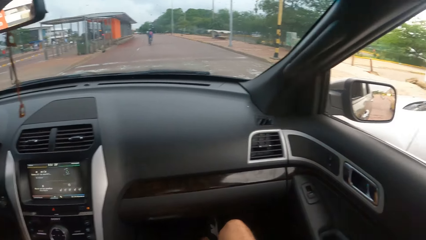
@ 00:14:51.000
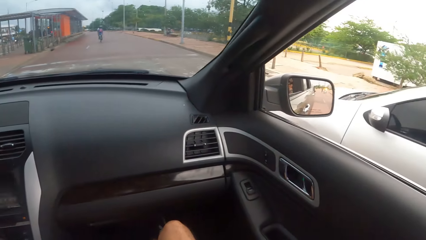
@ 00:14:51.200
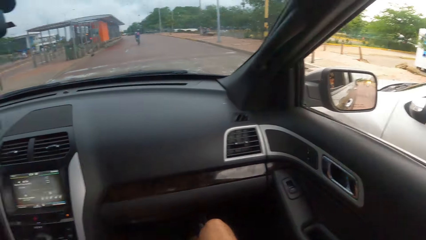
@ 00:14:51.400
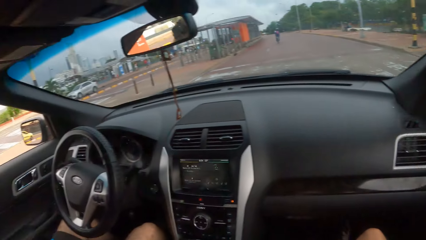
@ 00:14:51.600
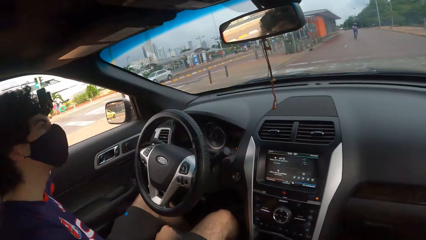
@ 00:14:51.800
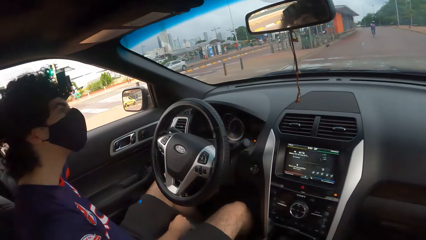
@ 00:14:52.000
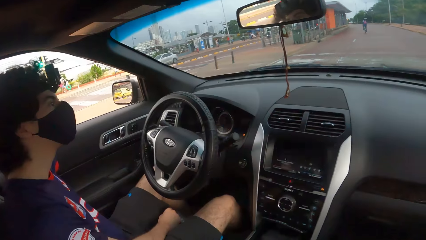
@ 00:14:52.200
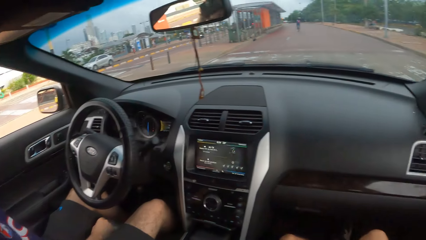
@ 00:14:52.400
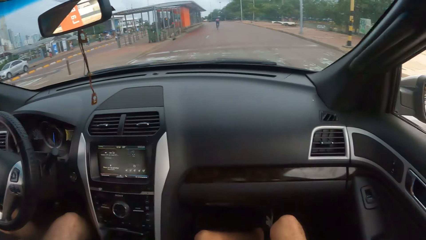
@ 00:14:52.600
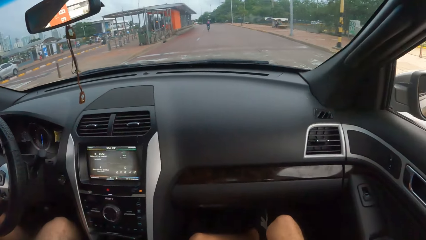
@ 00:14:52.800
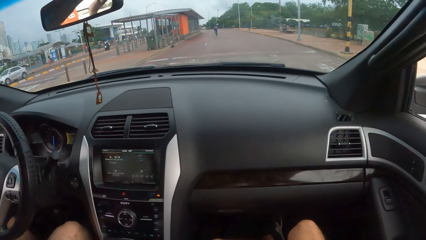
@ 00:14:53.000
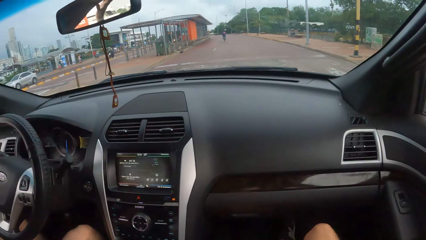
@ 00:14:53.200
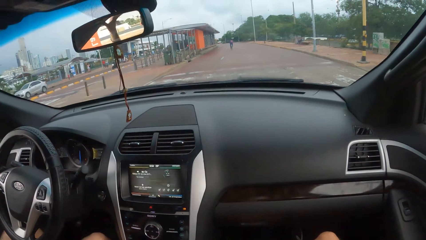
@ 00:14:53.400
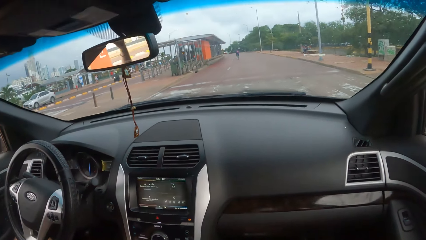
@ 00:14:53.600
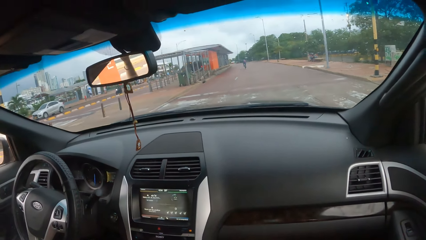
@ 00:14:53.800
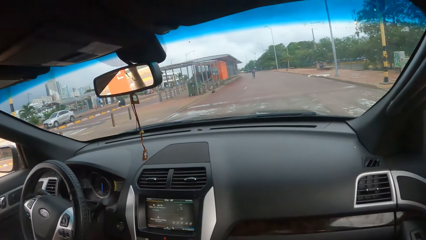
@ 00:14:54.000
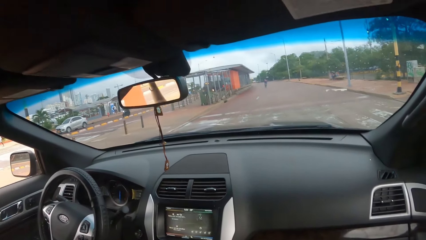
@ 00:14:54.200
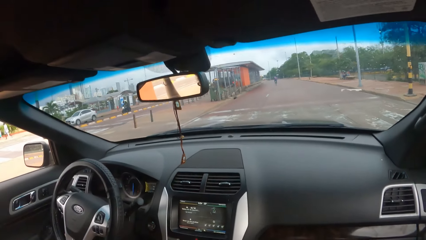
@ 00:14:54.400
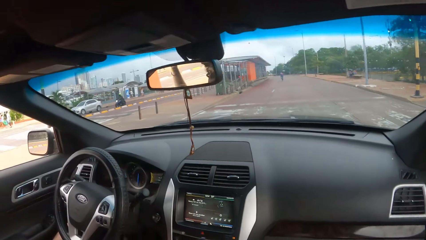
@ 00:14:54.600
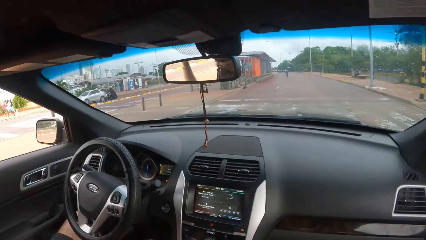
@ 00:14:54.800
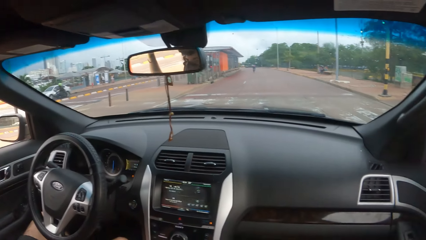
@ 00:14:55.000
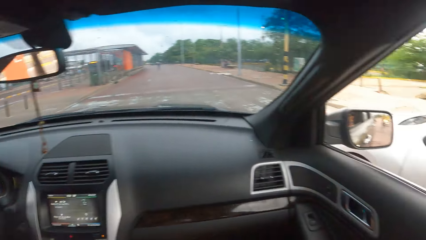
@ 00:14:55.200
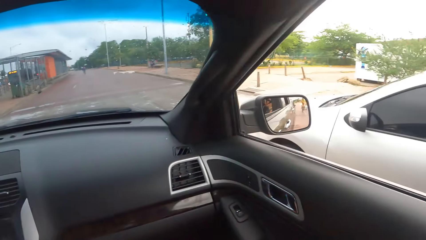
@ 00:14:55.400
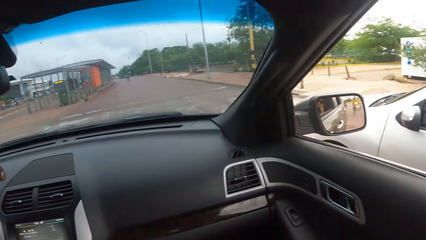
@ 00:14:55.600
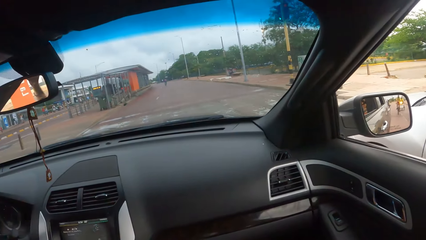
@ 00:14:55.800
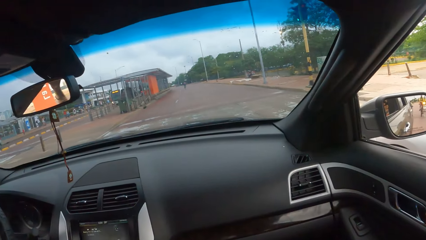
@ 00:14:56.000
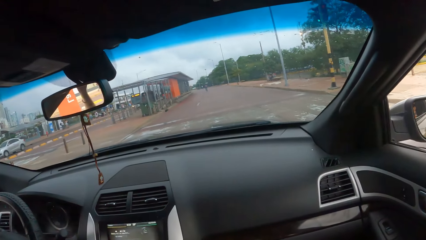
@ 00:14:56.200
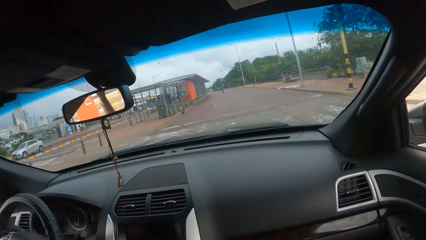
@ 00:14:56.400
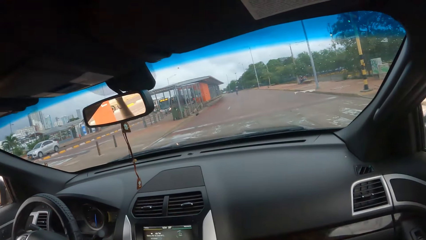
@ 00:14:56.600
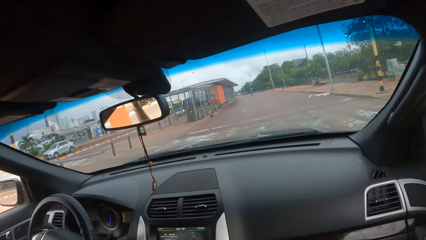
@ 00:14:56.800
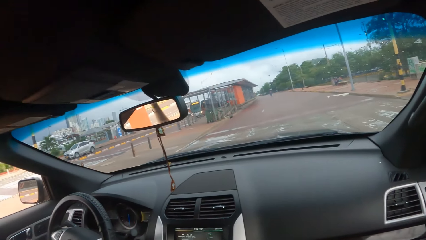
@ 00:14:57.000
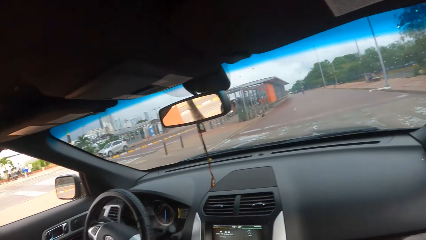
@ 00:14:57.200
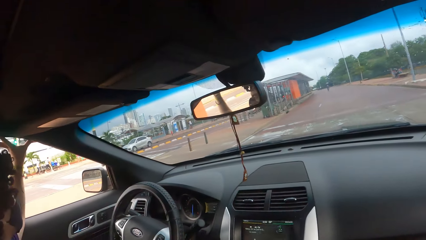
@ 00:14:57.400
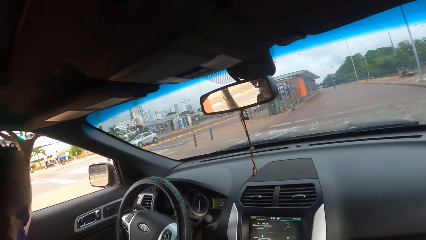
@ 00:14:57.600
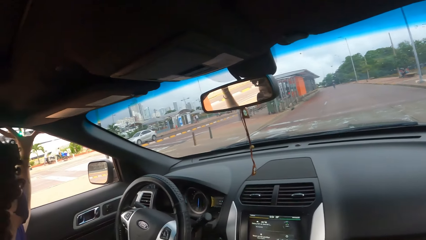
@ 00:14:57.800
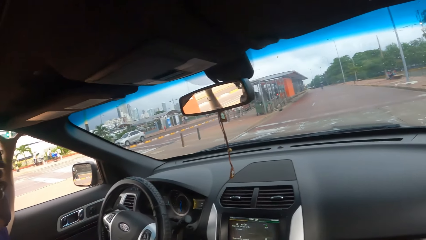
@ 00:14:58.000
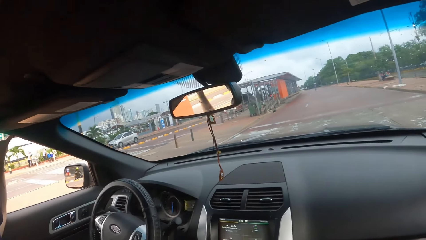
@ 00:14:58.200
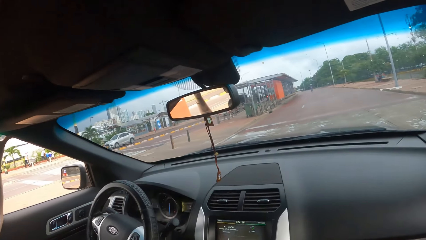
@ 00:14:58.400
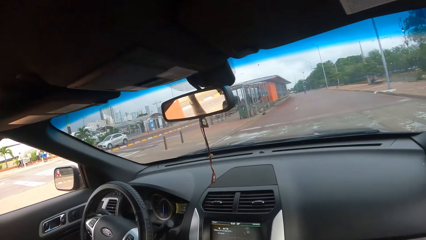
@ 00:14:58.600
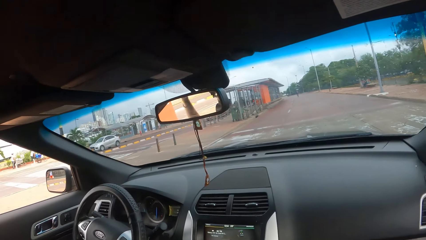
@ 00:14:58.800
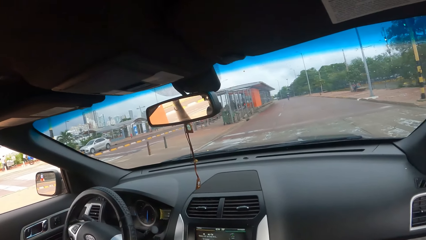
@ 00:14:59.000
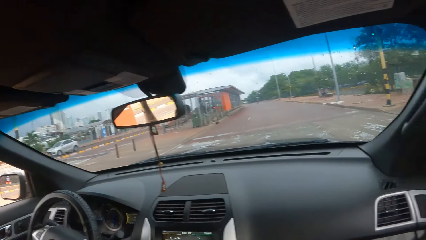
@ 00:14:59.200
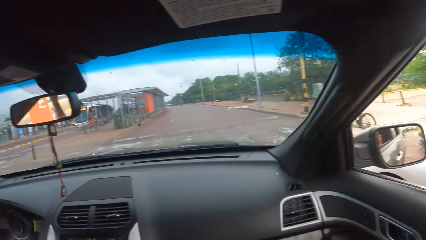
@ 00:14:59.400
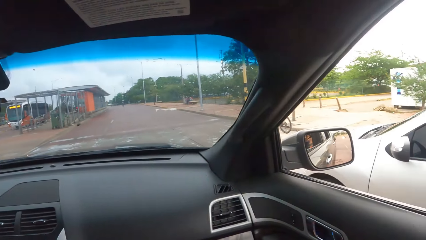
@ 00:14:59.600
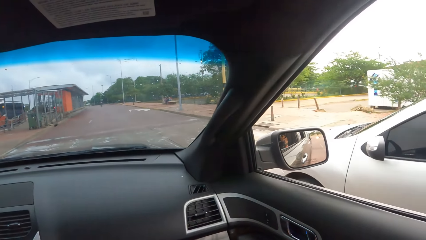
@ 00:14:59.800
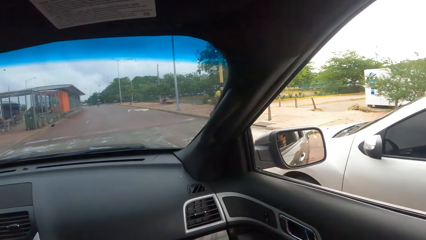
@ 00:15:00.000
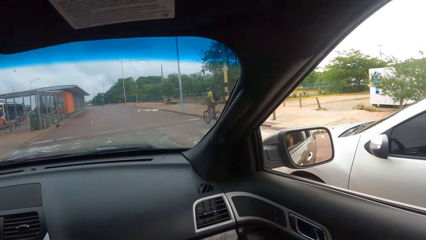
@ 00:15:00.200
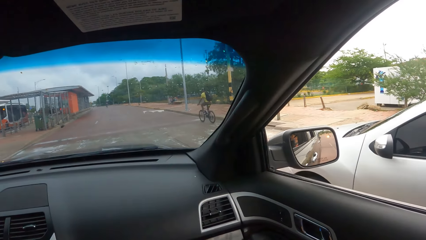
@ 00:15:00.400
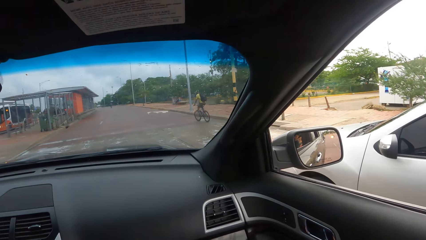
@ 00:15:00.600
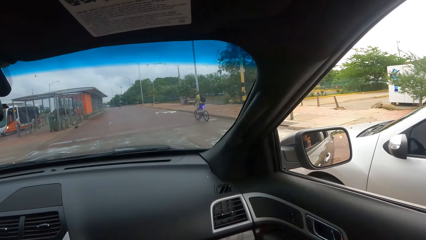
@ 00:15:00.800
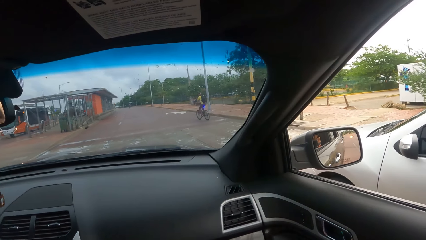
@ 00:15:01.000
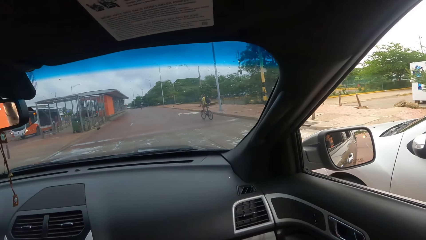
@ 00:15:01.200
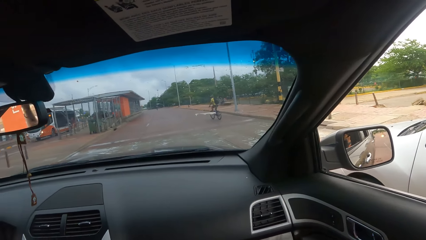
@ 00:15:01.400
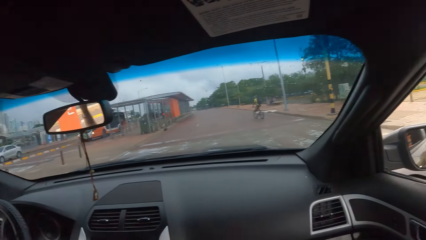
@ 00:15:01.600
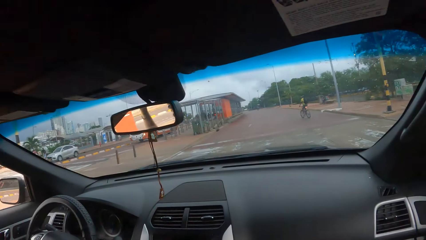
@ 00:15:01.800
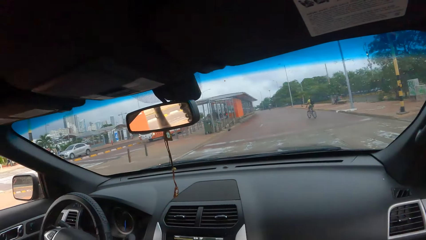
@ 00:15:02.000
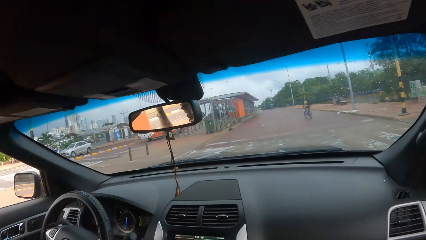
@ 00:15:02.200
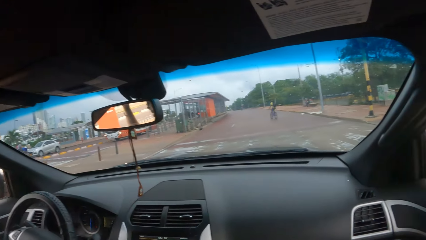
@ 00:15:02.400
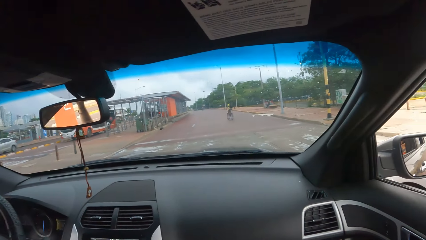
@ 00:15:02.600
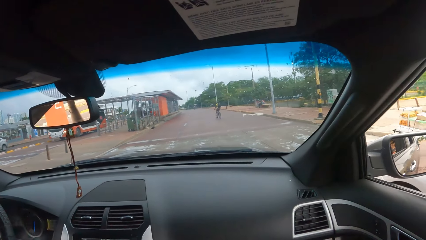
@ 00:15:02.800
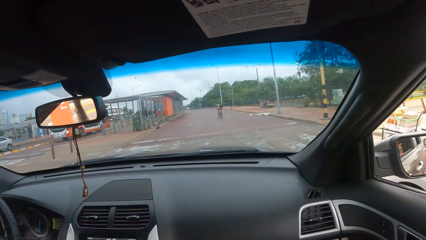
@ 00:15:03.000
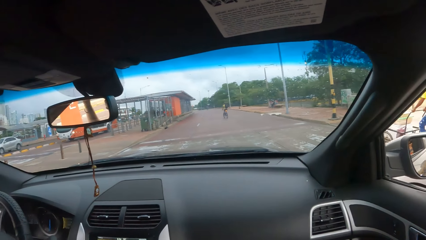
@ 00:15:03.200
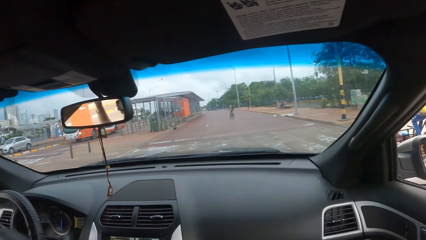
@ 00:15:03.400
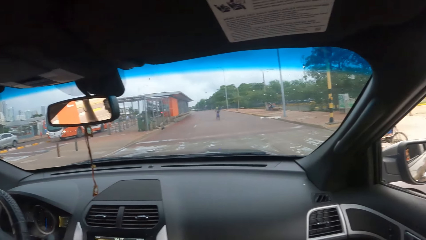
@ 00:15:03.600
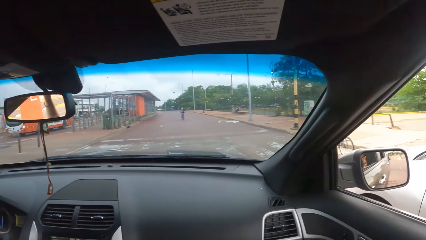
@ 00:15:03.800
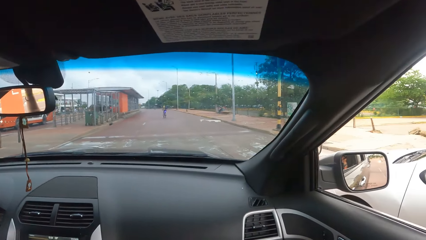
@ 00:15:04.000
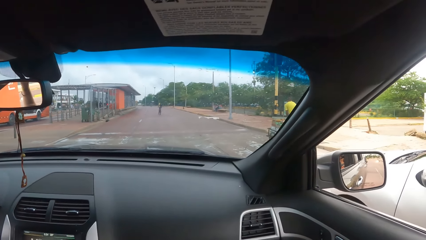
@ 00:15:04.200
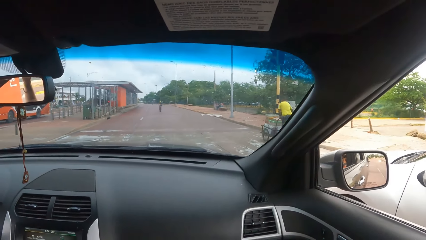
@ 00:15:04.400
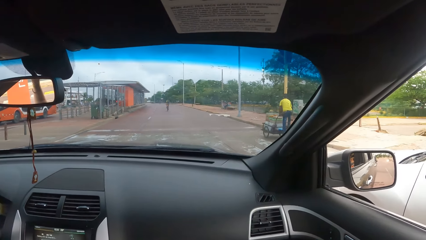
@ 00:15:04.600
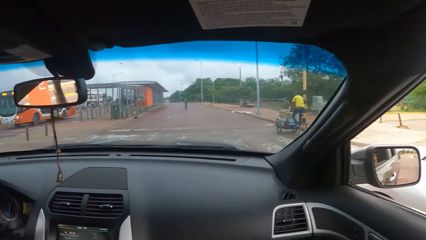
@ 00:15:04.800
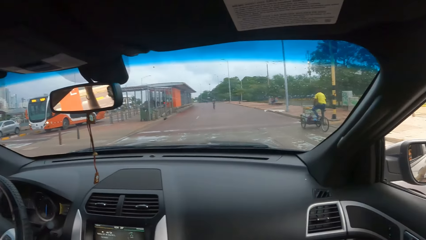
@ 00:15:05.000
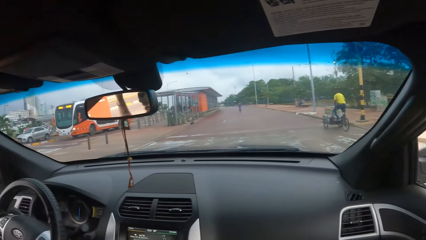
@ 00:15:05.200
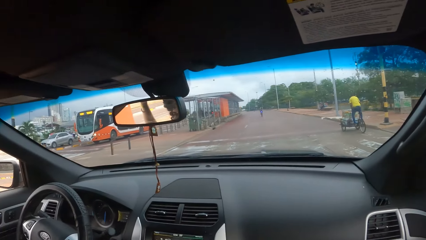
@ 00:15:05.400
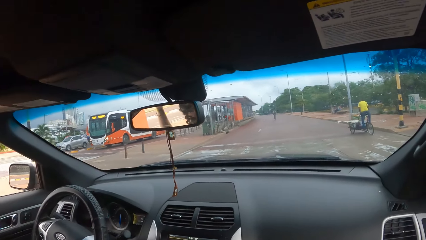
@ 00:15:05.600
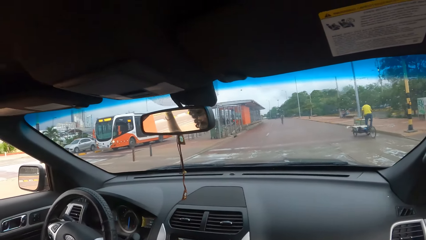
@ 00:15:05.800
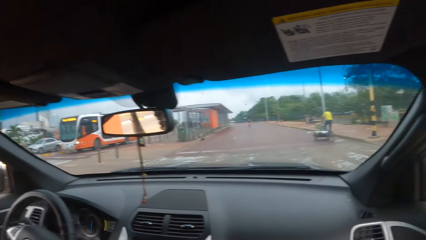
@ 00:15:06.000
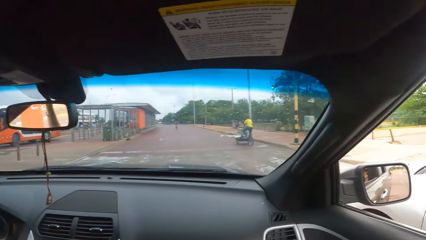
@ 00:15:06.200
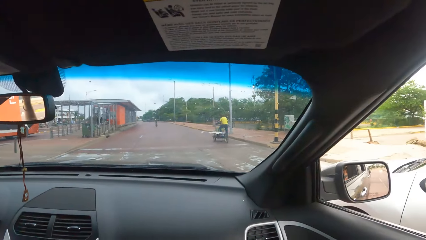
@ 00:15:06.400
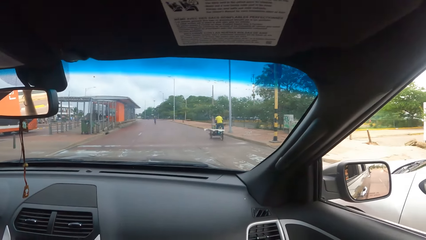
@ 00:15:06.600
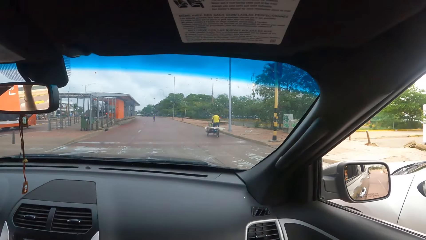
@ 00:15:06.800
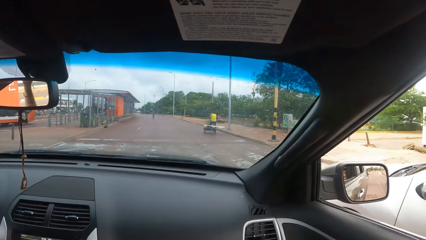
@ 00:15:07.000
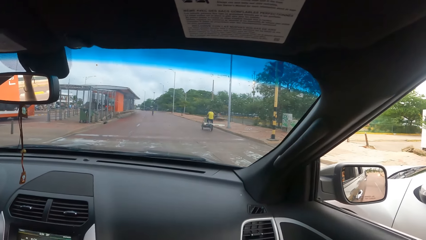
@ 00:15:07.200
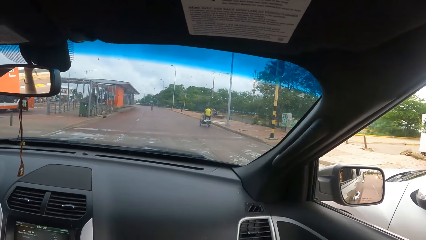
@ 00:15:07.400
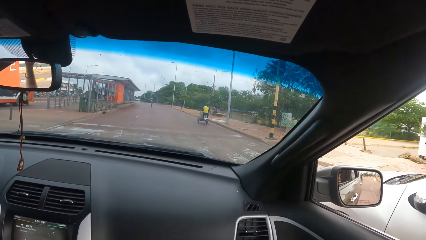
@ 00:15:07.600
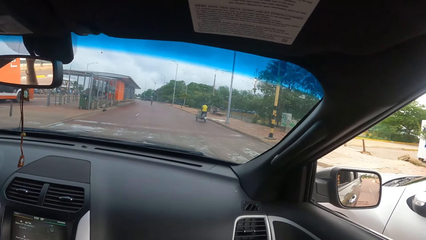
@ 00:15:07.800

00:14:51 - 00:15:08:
The camera wearer looks right. They look left. They converse with the man. They look forward. They look right. They look forward. They look left. They converse with the man. They look right. They look forward.
